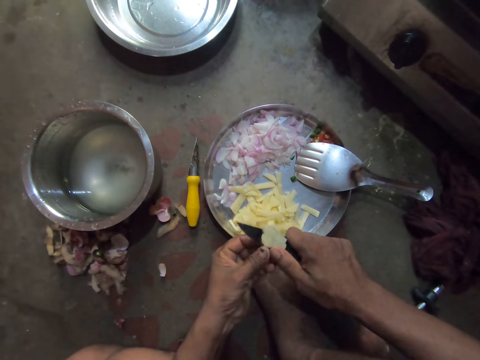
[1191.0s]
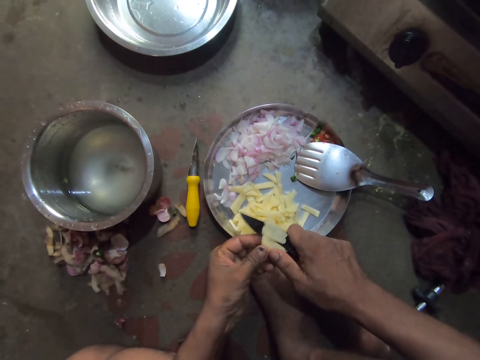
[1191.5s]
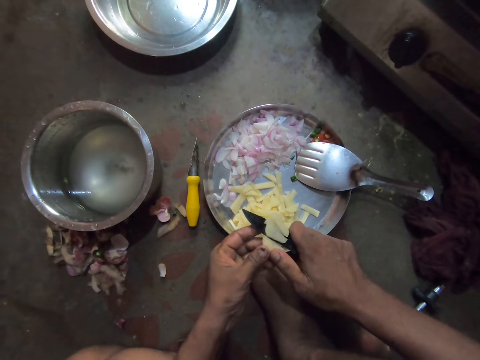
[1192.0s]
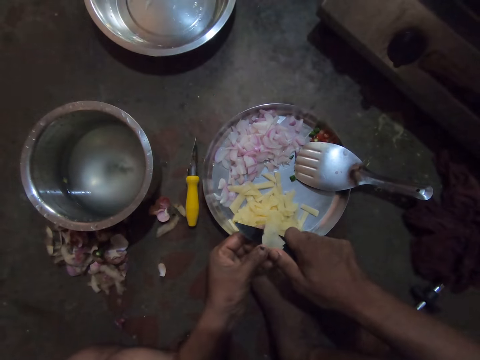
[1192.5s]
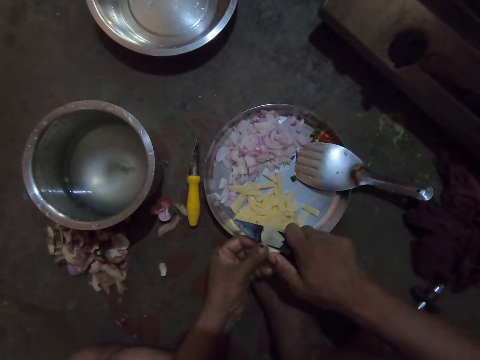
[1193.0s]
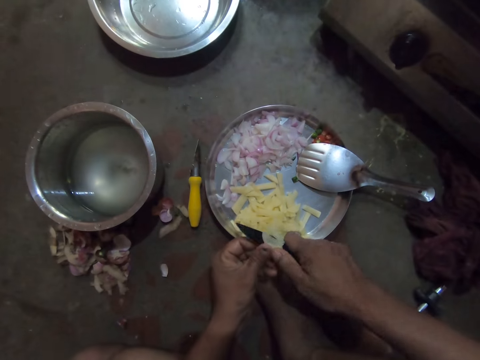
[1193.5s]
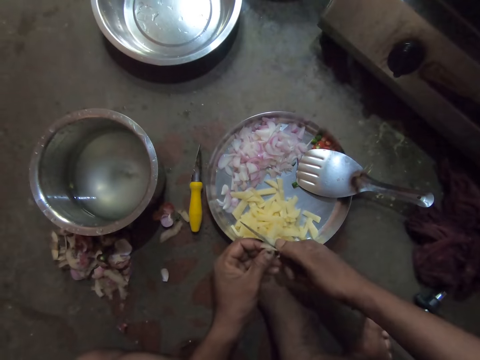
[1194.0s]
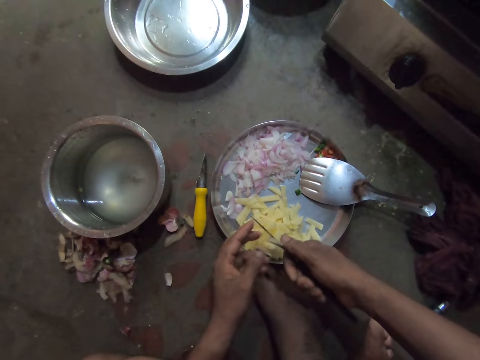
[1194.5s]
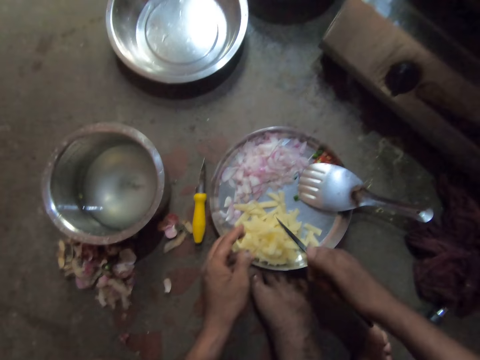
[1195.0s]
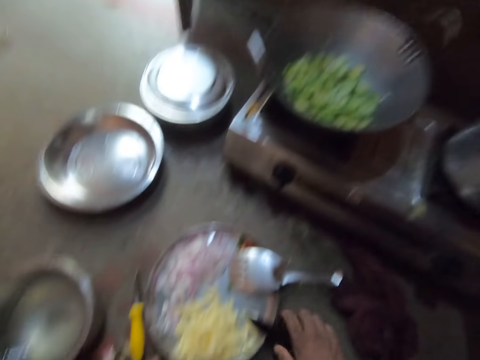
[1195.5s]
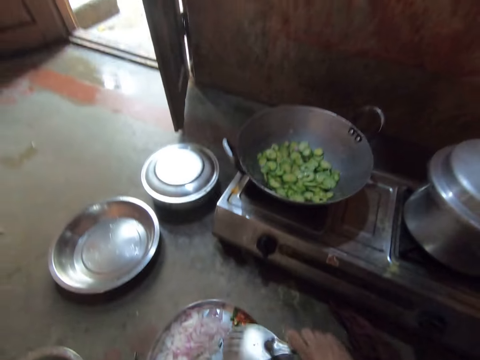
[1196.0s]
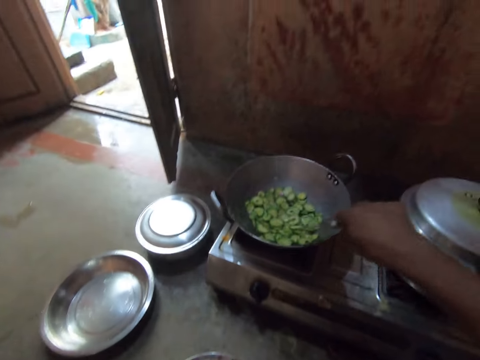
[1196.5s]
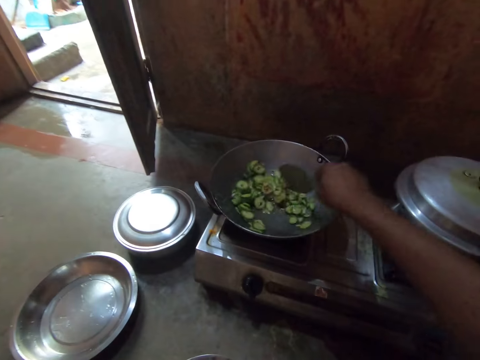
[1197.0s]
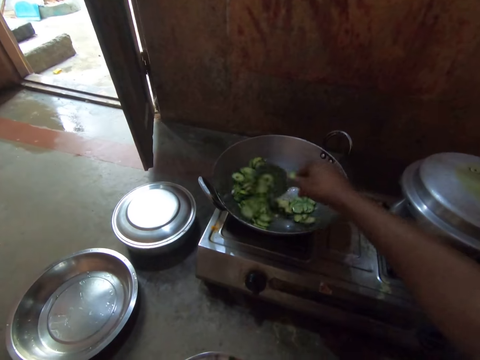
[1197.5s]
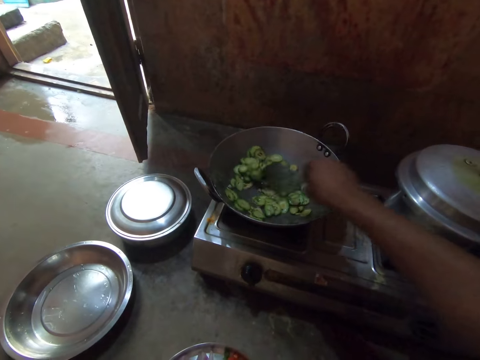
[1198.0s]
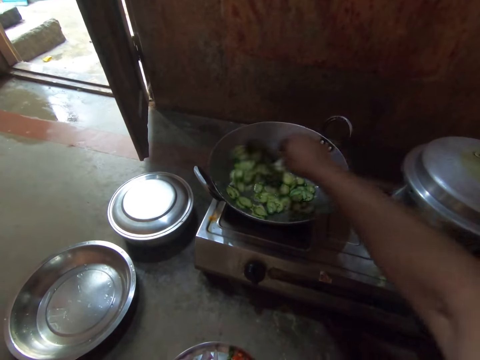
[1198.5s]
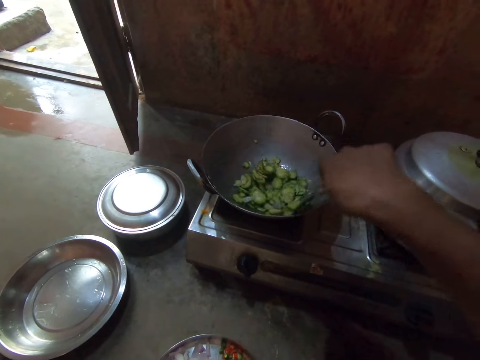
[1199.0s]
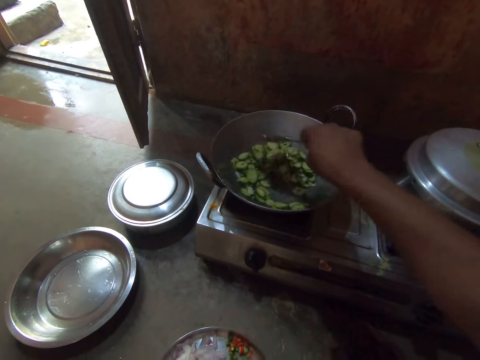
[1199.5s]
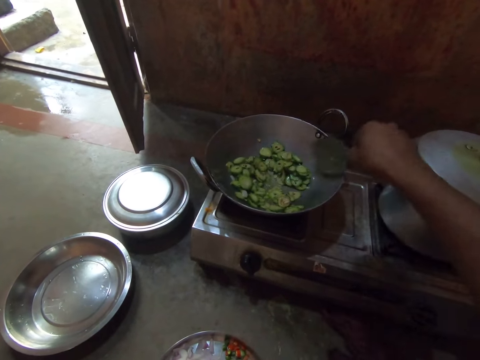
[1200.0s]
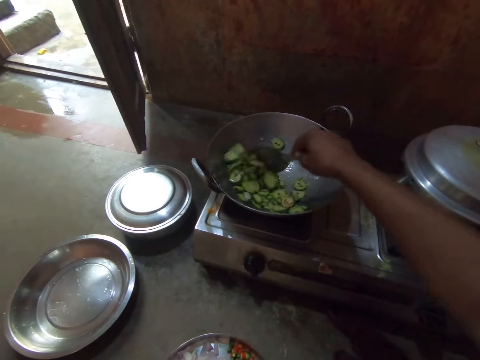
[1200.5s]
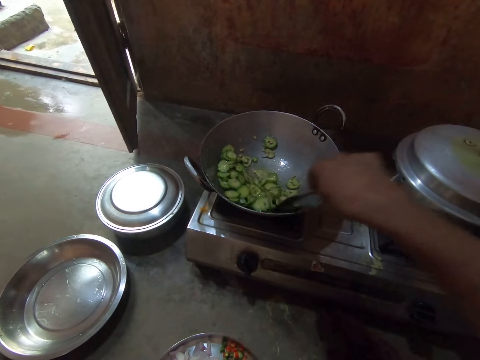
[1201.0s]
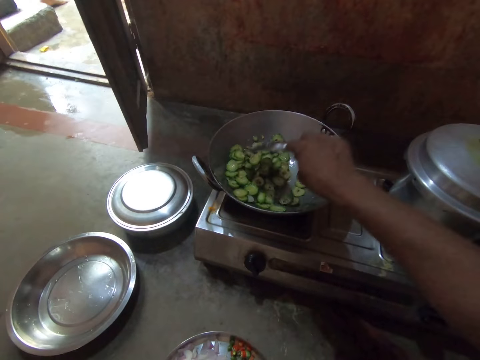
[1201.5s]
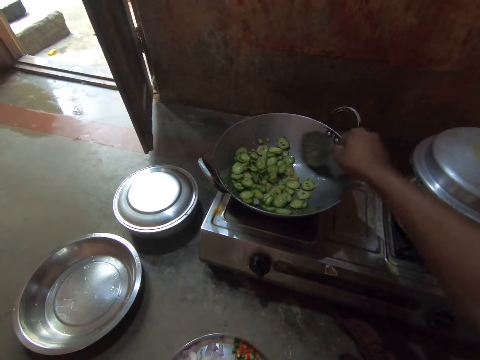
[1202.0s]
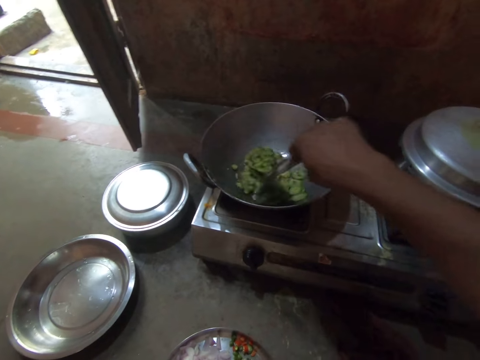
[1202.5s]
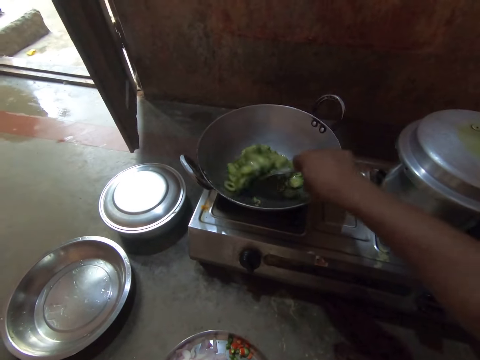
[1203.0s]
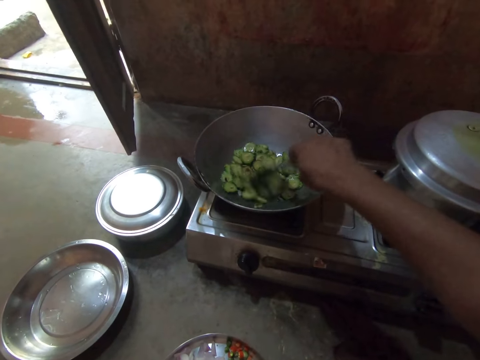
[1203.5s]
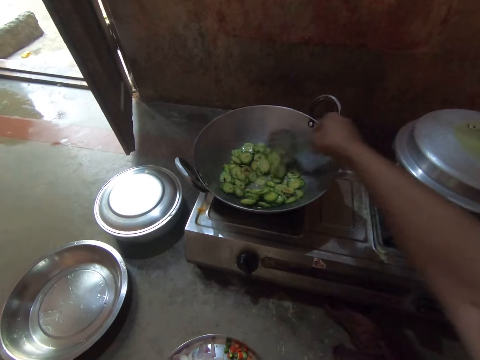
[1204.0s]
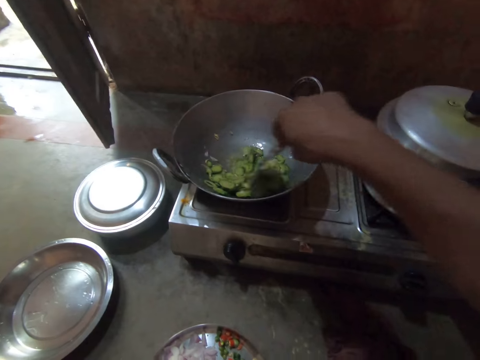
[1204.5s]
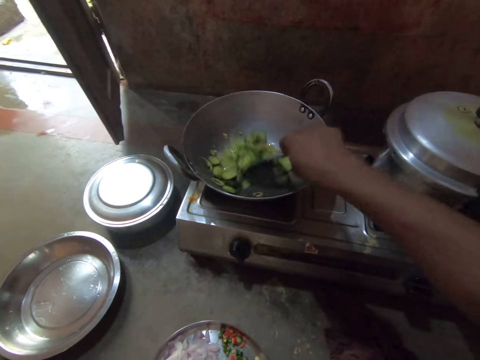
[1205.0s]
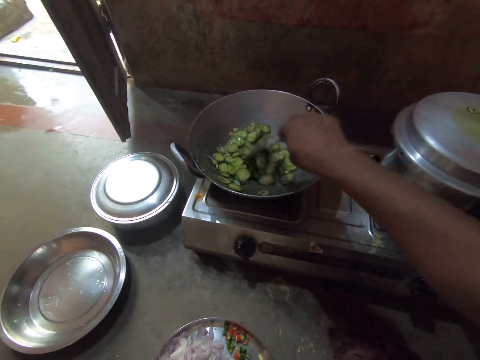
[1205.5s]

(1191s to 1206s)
The camera wearer places the spoon on the round tray. They pick up the steel flat cooking spoon. They stir the chopped vegetables in a deep frying pan with the spoon.

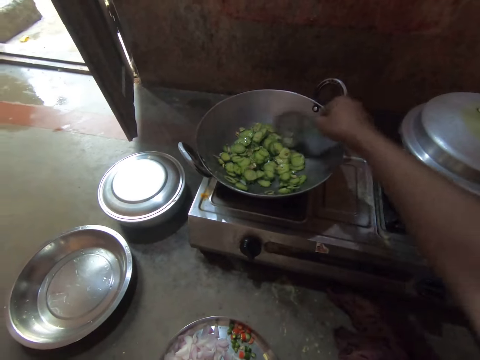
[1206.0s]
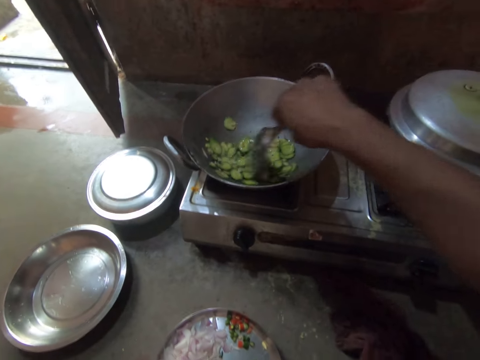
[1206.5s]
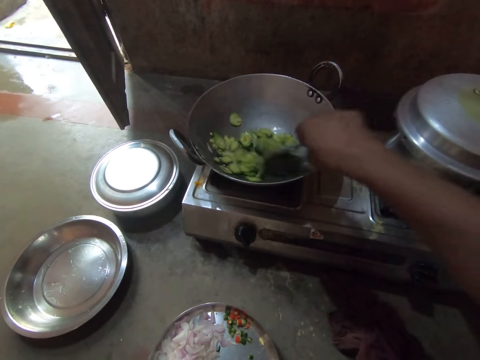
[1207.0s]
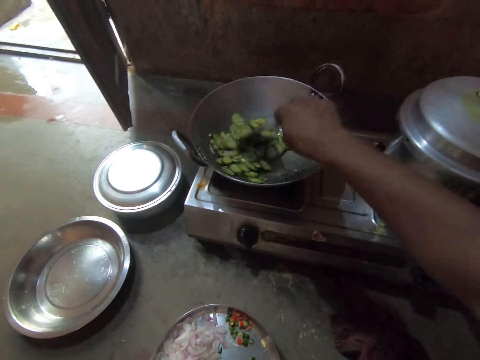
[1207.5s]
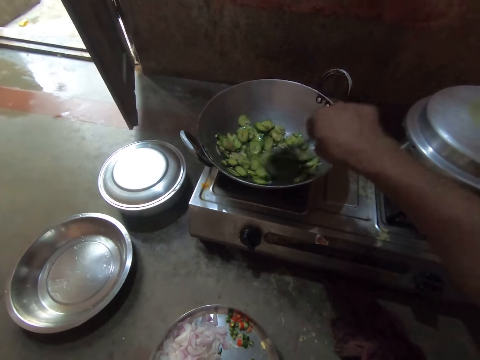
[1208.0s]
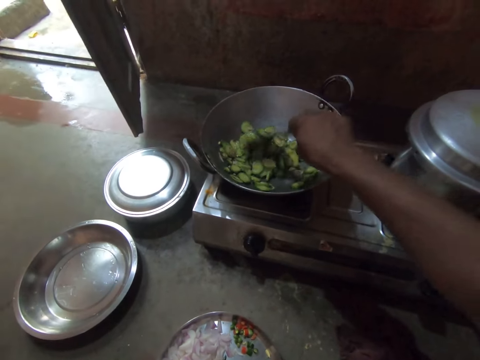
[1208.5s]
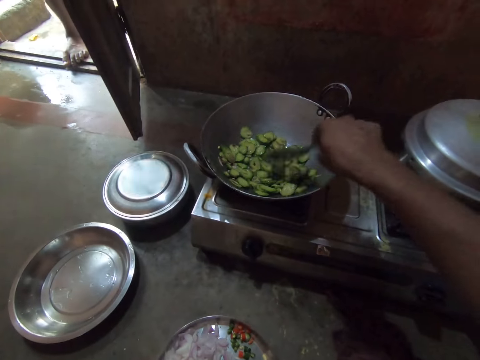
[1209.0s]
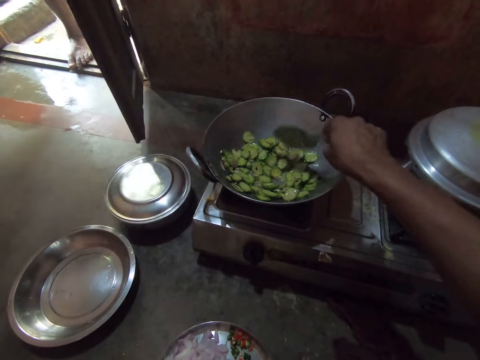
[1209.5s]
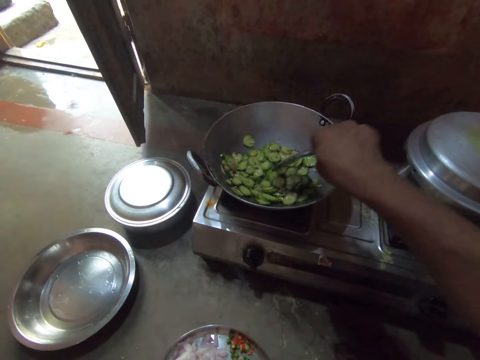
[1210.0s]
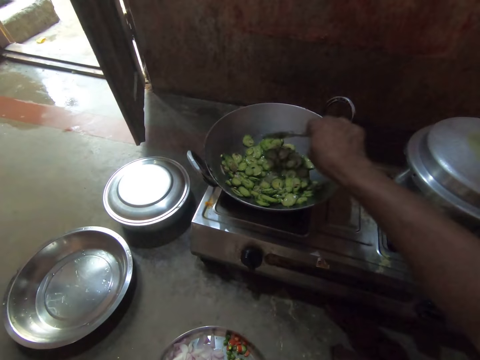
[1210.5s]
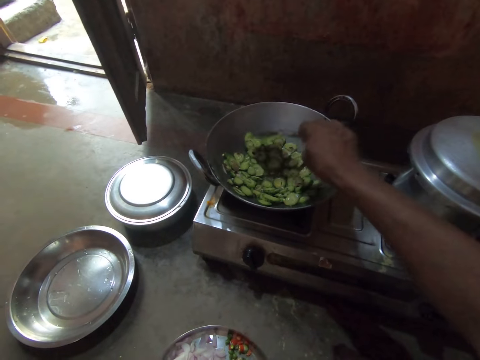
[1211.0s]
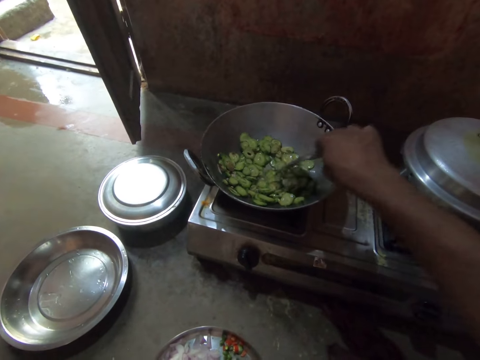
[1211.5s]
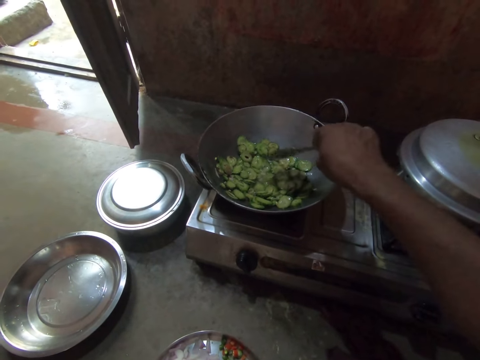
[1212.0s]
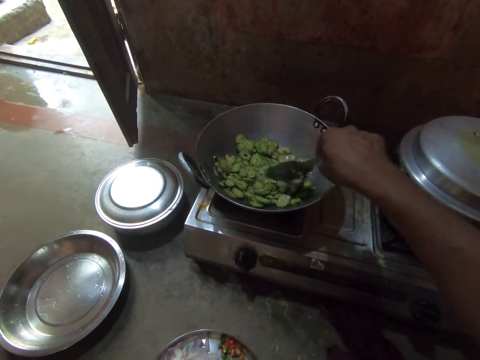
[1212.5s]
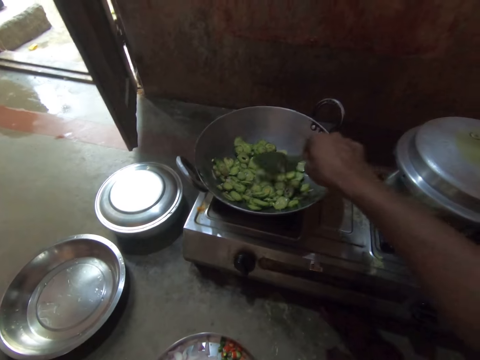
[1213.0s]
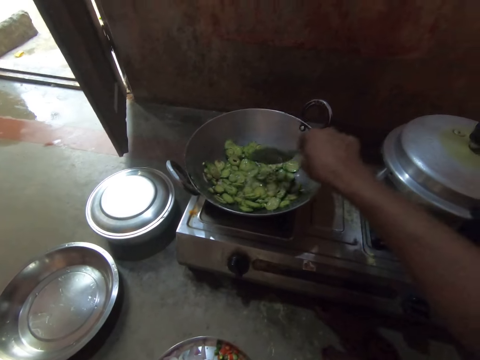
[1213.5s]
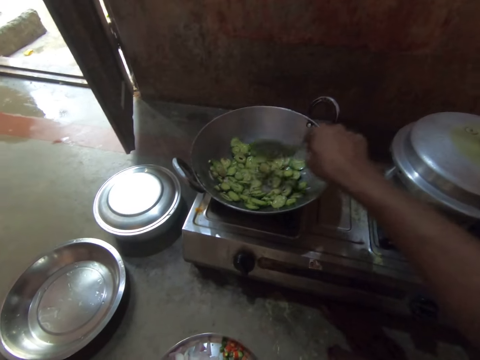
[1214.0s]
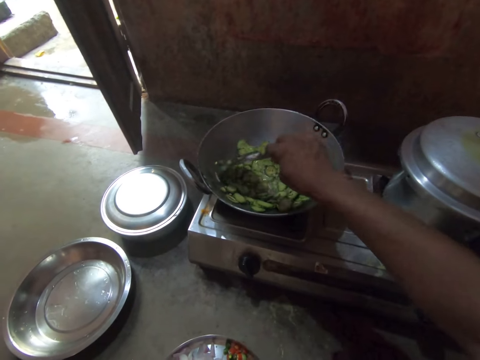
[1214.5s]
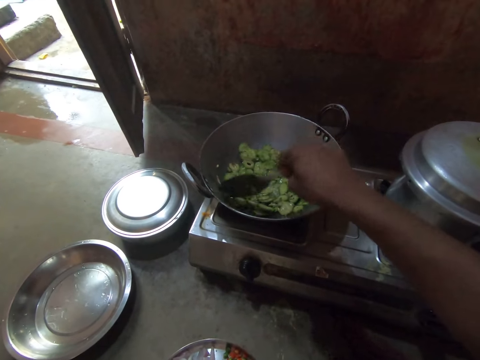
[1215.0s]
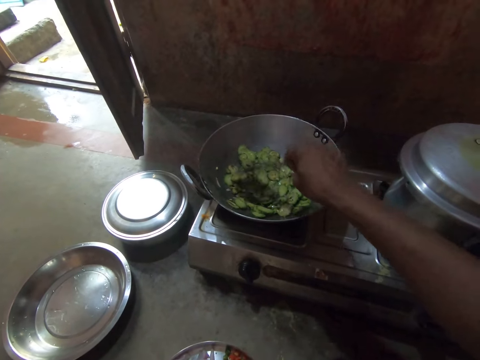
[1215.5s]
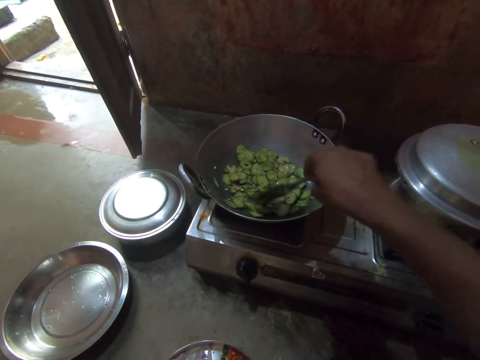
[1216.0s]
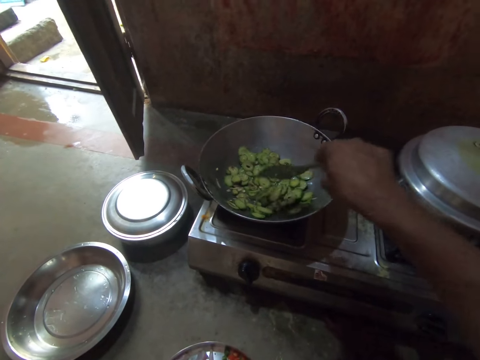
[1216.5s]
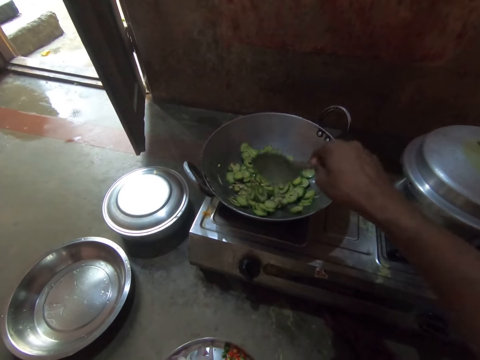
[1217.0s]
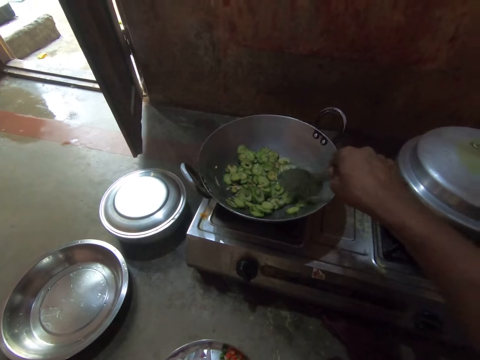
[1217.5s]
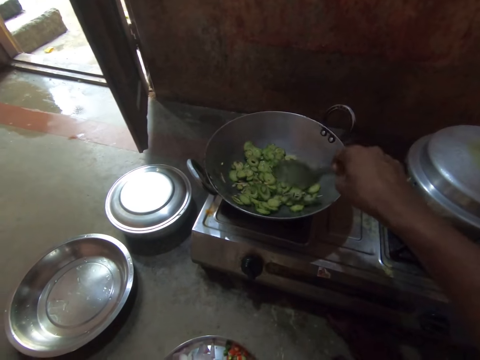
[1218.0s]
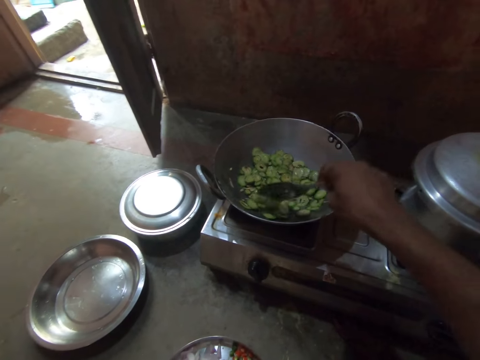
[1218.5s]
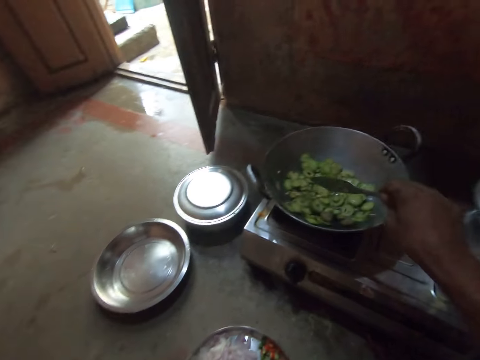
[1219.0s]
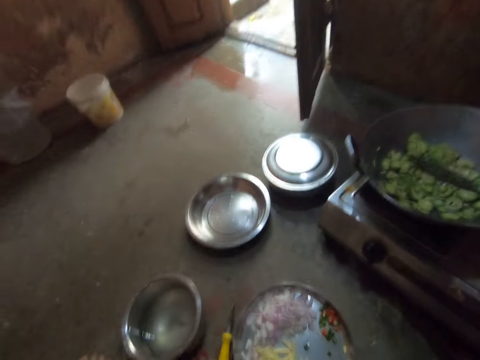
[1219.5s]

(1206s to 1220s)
The camera wearer converses with a man. The man talks to the camera wearer.
